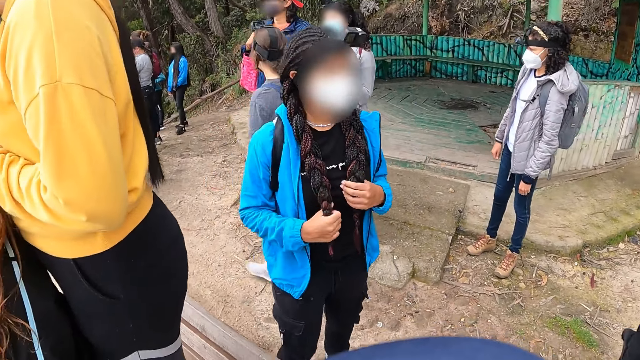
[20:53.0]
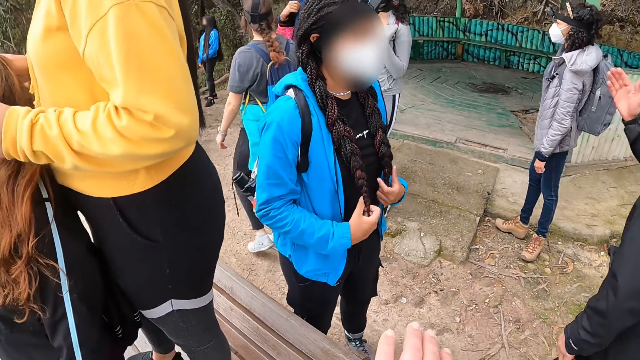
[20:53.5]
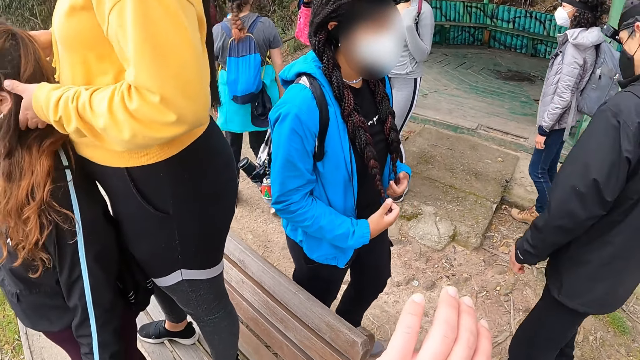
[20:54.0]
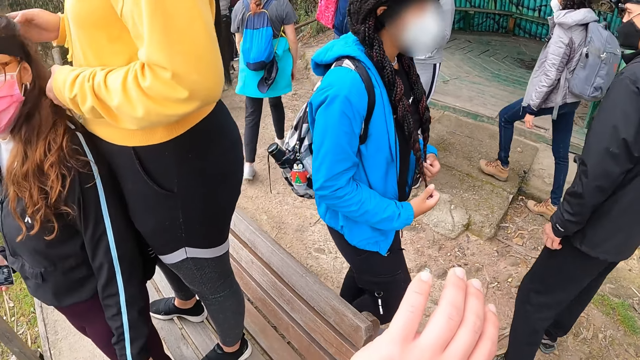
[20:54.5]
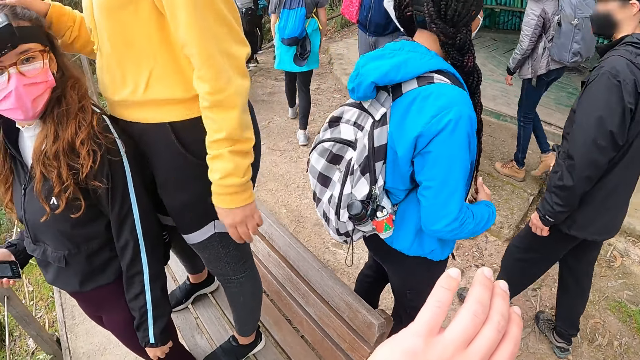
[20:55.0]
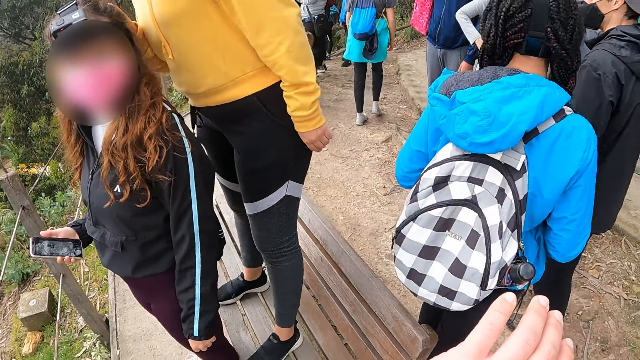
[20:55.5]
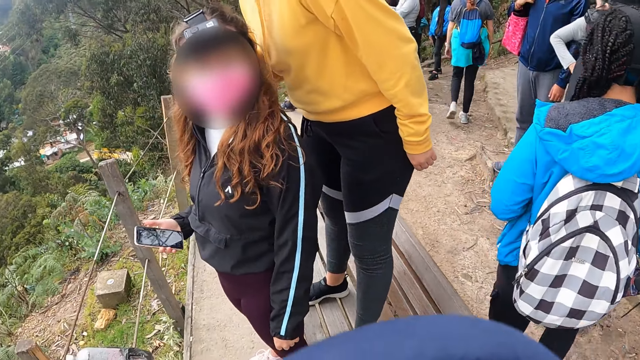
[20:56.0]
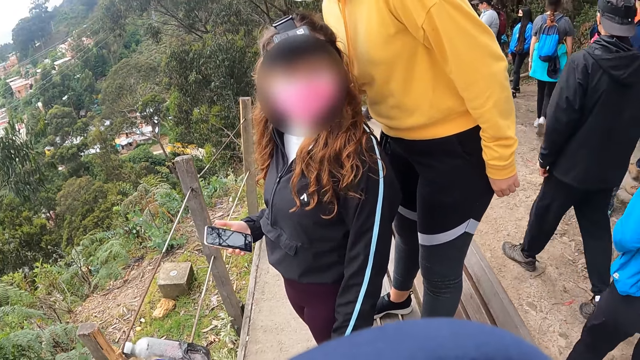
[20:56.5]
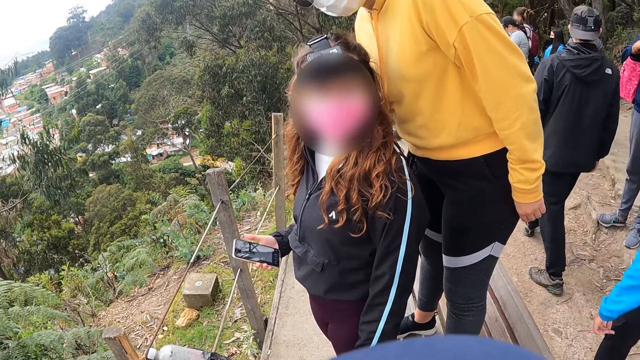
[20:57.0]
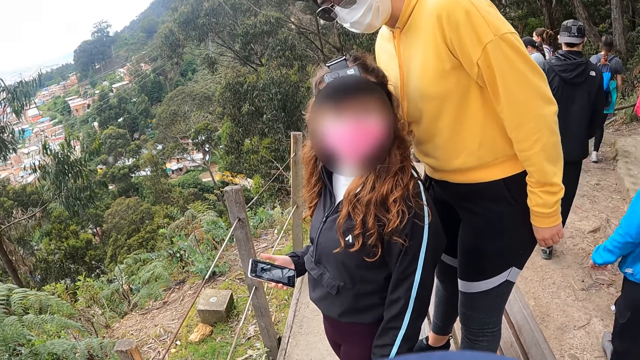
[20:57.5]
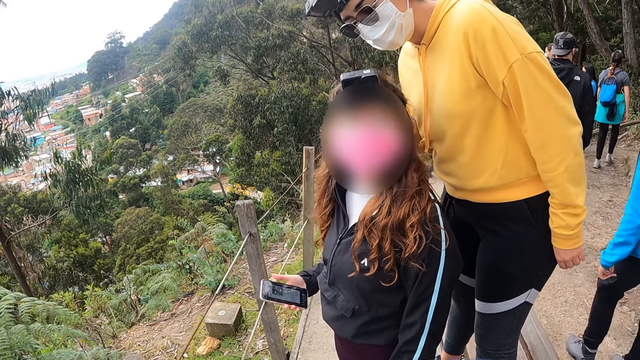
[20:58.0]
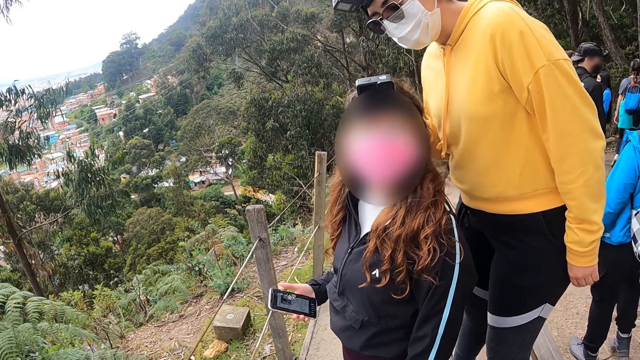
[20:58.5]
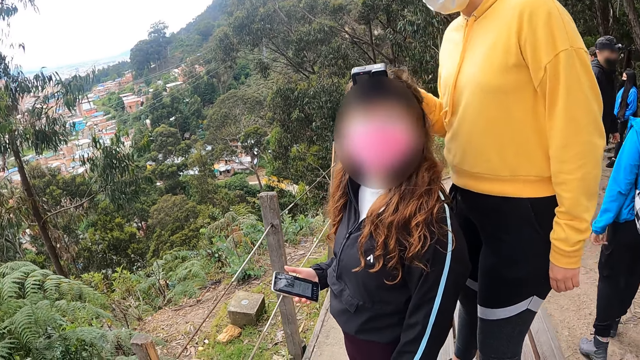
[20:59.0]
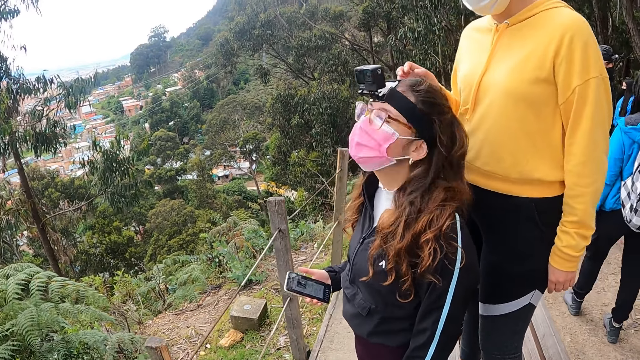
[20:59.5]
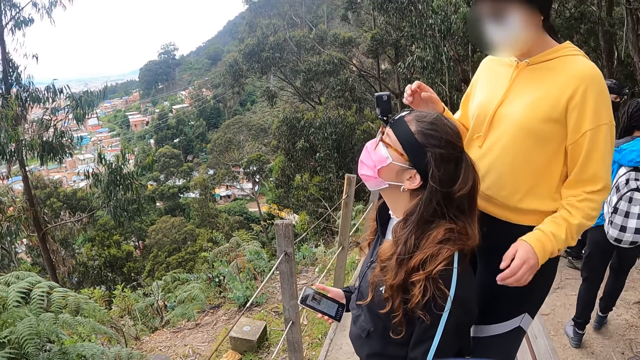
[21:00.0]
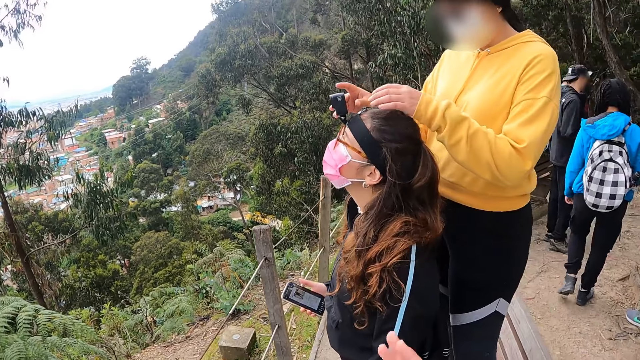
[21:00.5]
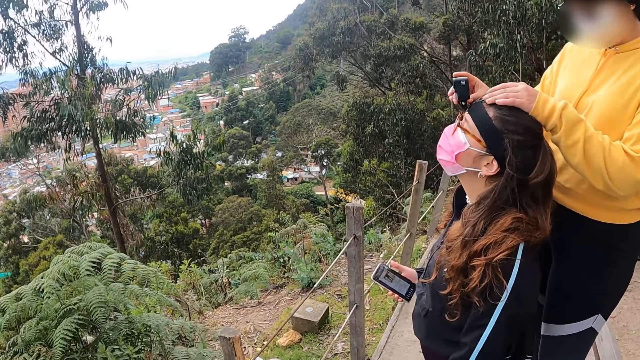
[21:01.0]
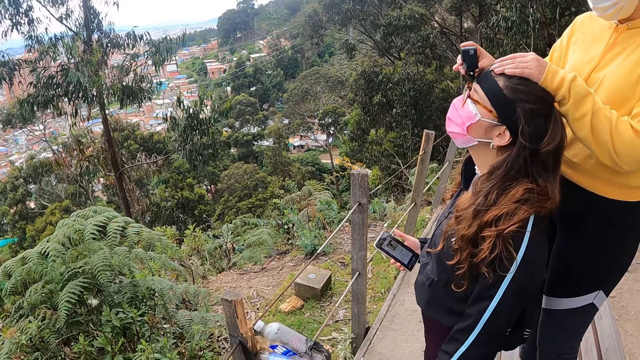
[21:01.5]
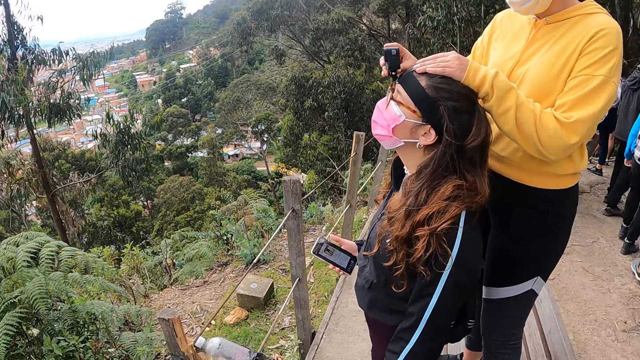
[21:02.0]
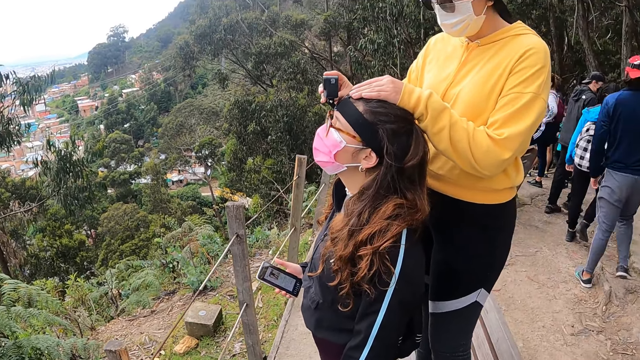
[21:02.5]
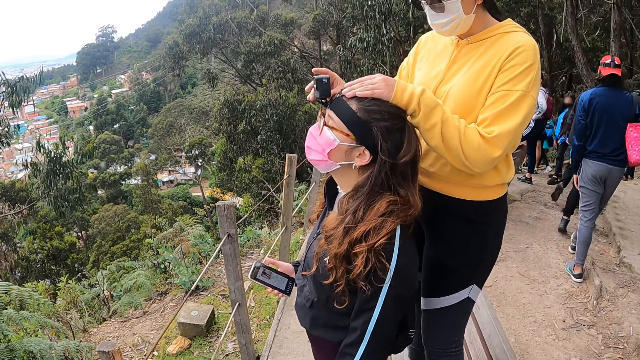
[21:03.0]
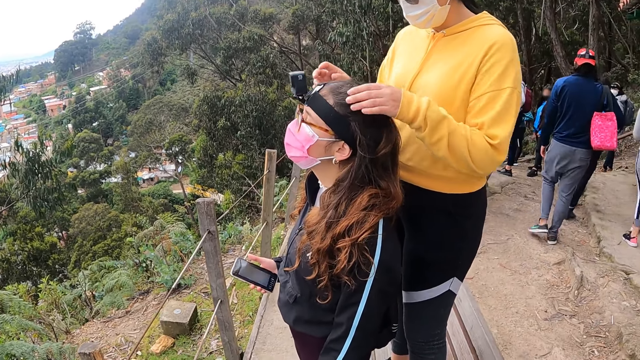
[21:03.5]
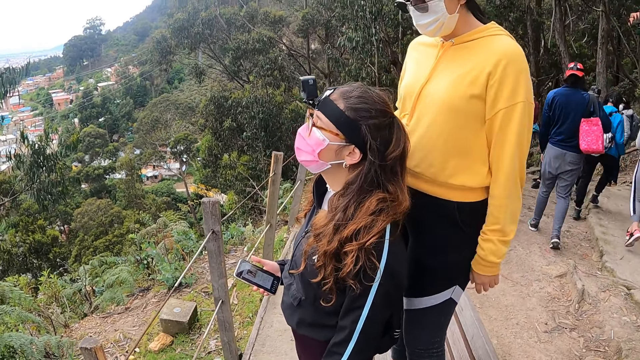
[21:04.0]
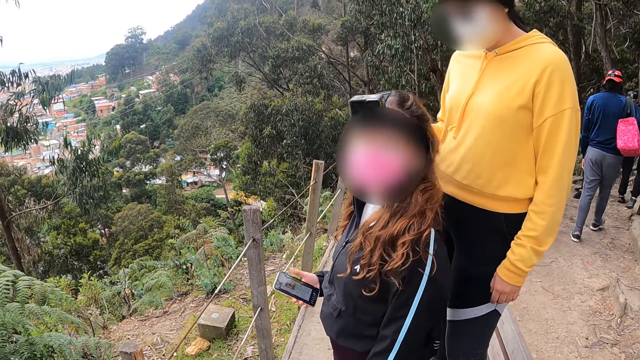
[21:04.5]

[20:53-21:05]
The camera wearer converses with a woman. A woman adjusts a camera on another woman's head with her right hand.

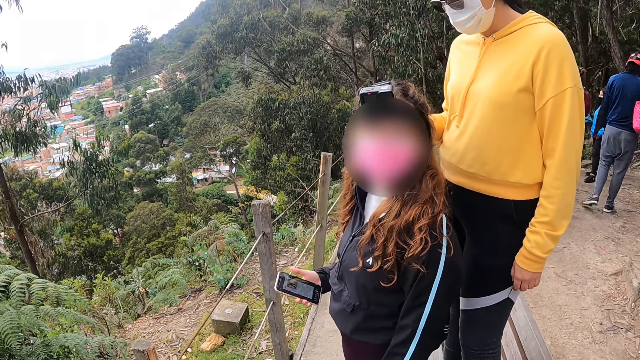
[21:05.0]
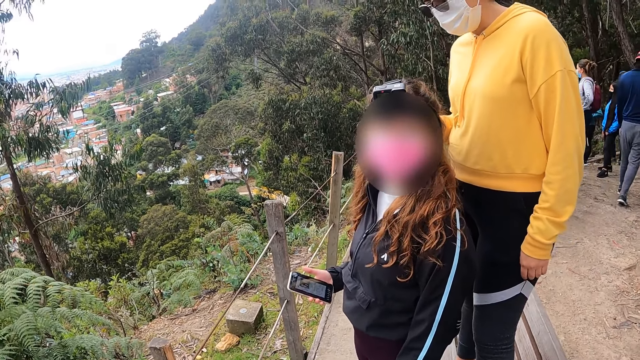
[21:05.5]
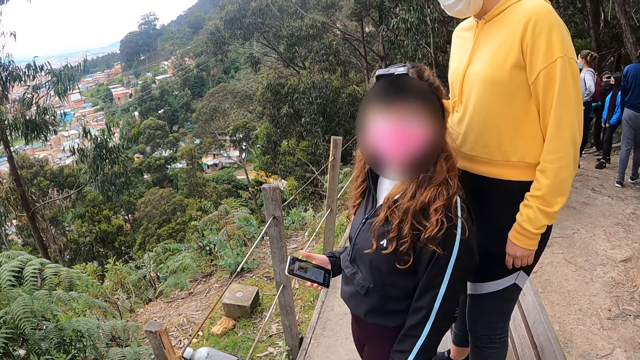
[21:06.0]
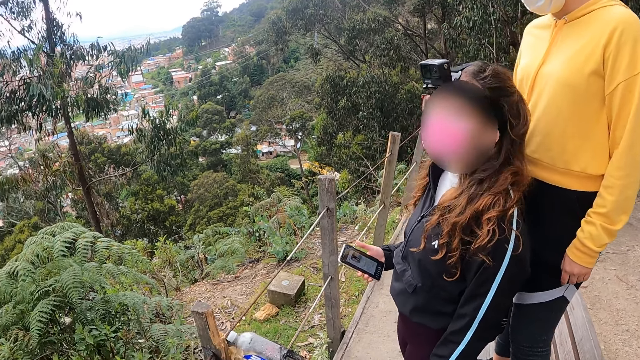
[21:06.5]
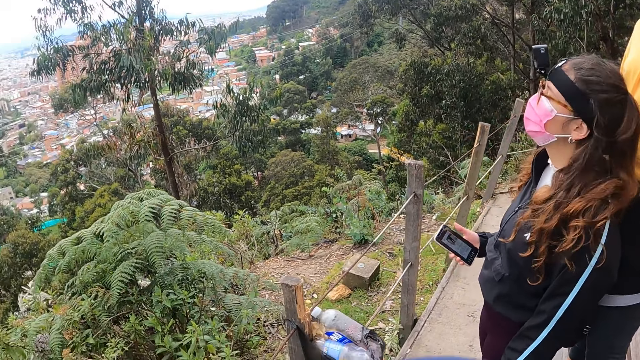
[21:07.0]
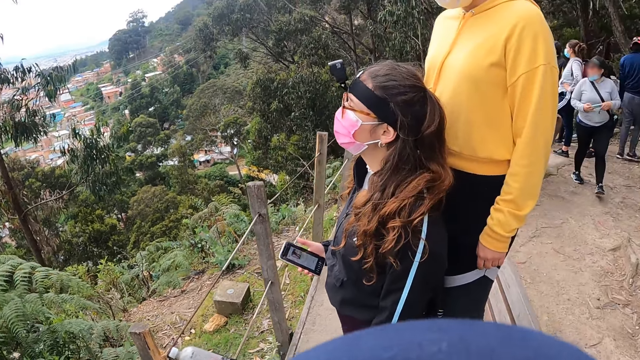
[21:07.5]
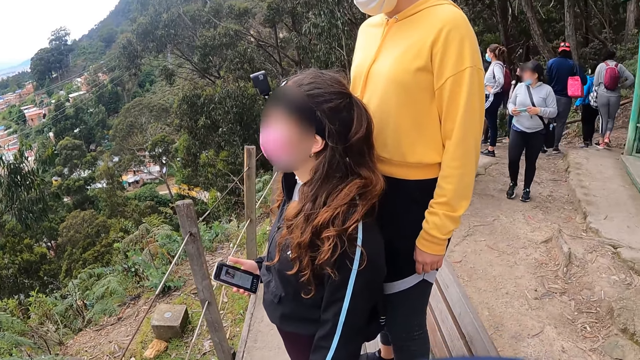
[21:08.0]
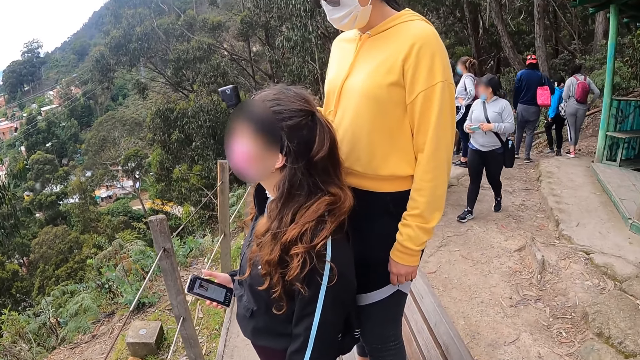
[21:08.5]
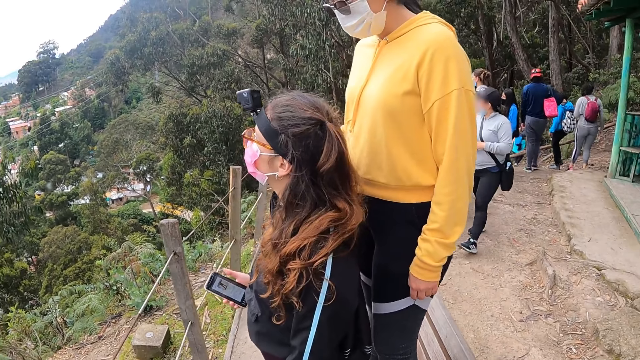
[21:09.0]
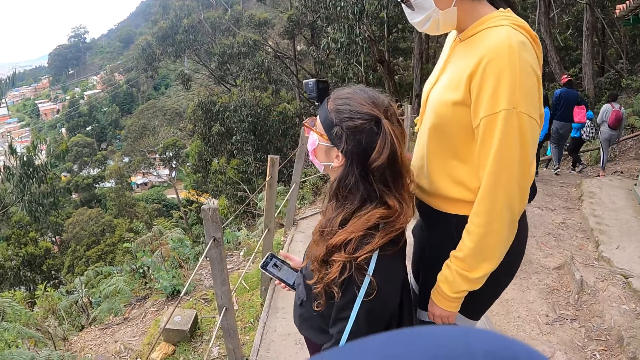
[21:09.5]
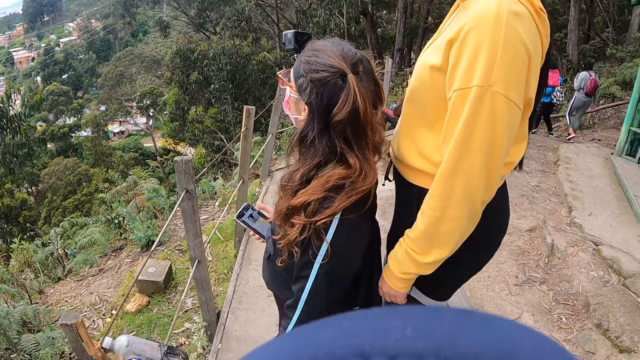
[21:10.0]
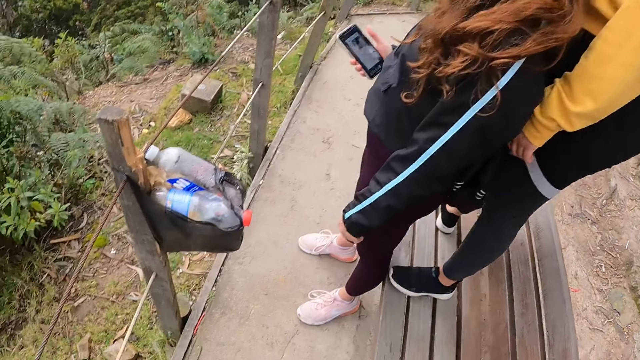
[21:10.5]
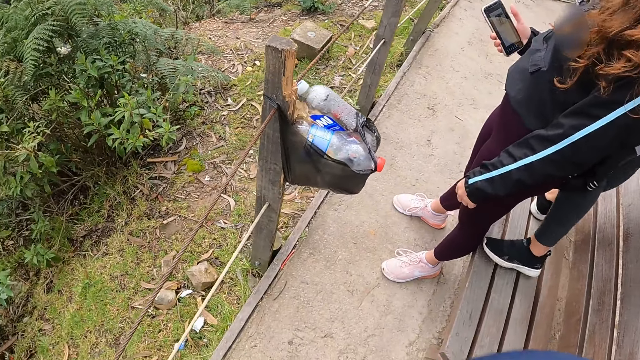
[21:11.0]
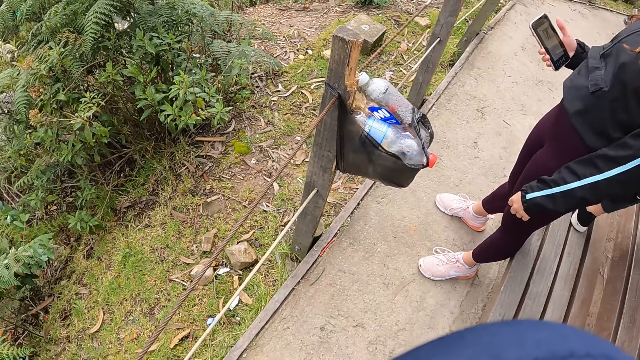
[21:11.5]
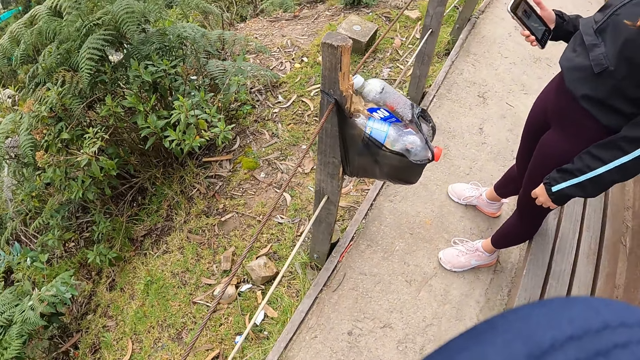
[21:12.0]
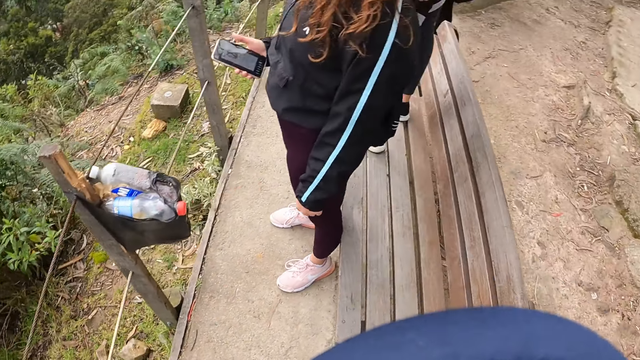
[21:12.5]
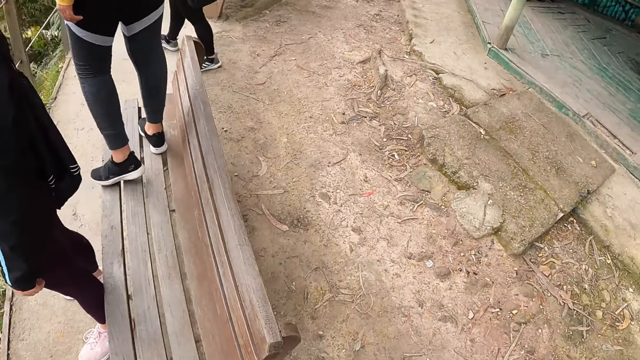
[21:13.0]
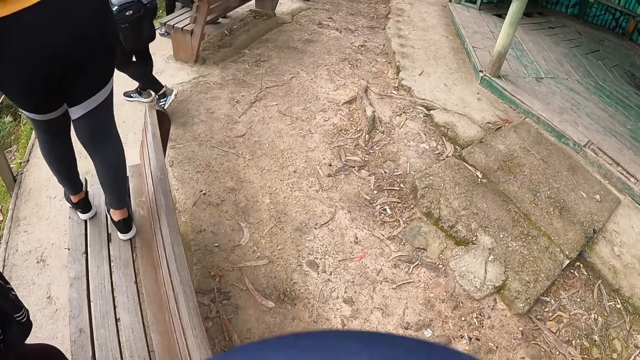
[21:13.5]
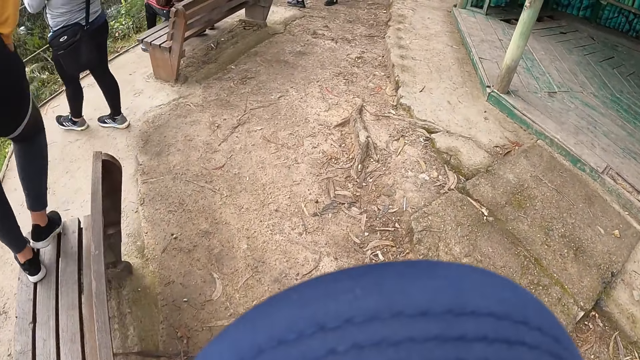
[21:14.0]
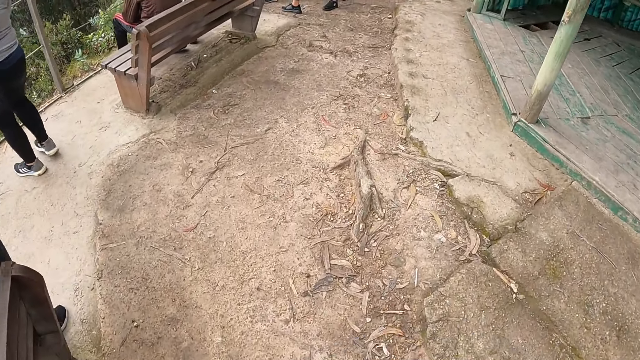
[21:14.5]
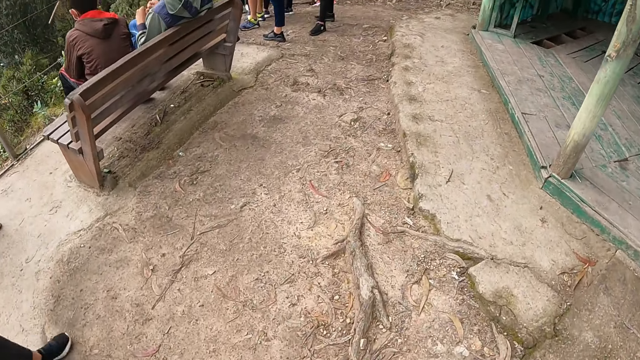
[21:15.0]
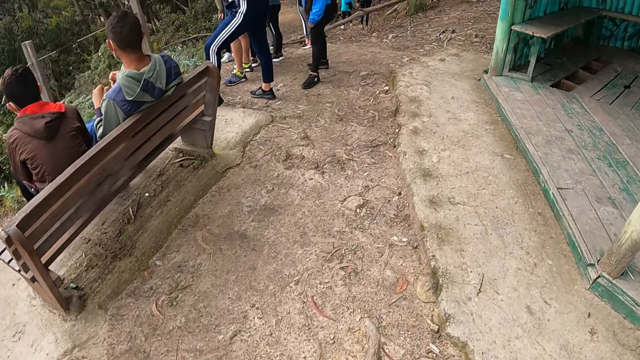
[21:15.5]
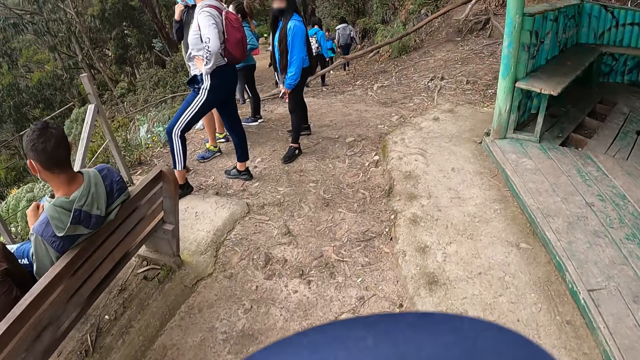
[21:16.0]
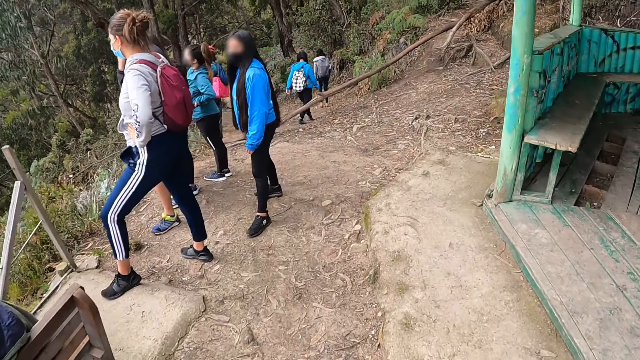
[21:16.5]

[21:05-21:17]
The camera wearer looks around. They walk in the open area along the hill.
